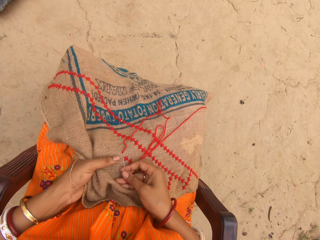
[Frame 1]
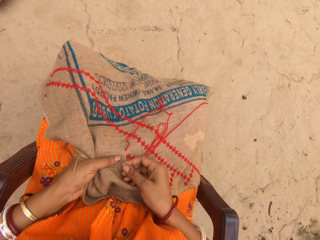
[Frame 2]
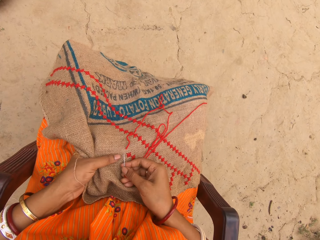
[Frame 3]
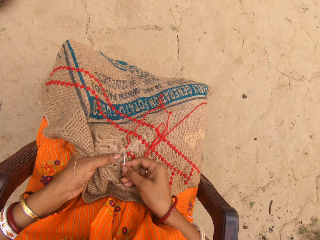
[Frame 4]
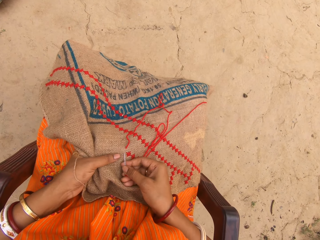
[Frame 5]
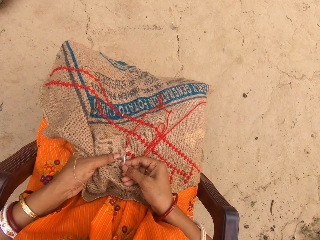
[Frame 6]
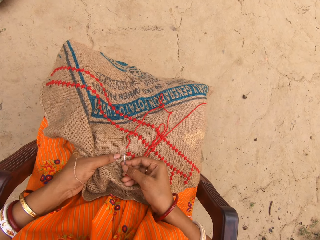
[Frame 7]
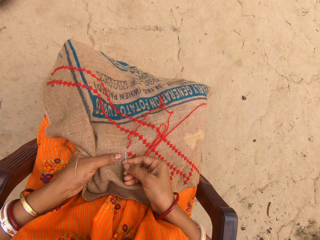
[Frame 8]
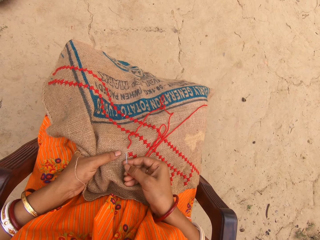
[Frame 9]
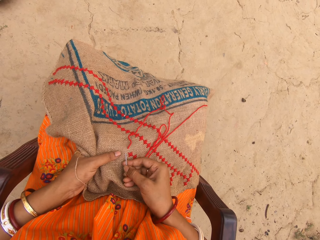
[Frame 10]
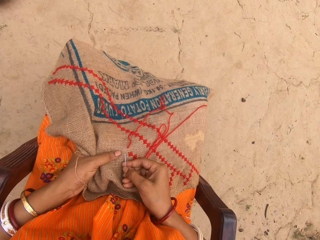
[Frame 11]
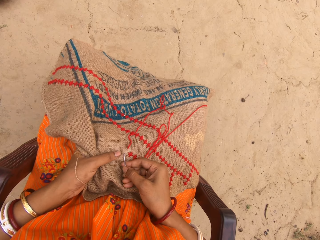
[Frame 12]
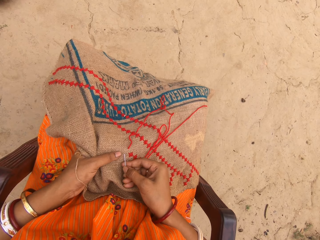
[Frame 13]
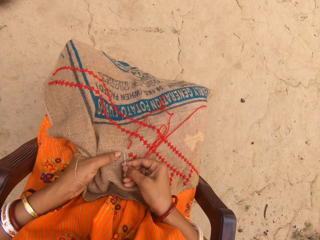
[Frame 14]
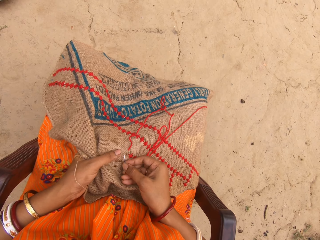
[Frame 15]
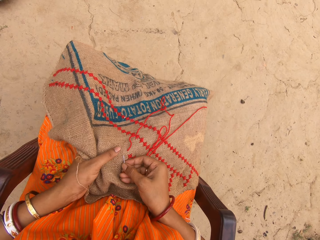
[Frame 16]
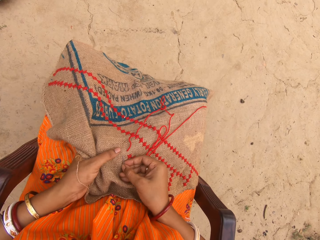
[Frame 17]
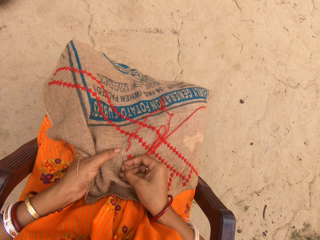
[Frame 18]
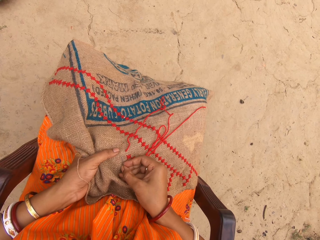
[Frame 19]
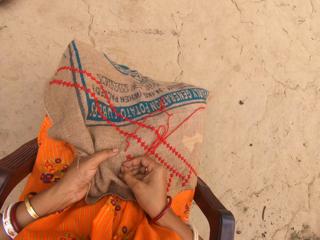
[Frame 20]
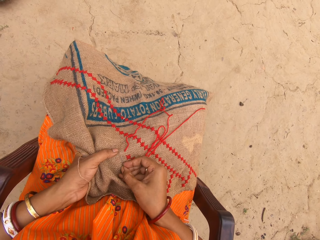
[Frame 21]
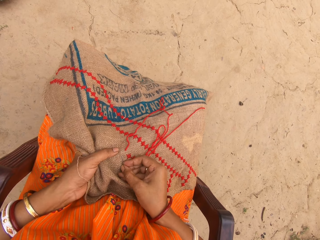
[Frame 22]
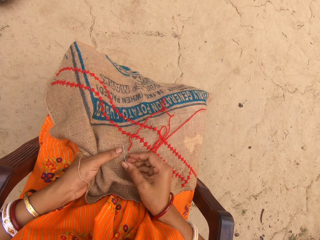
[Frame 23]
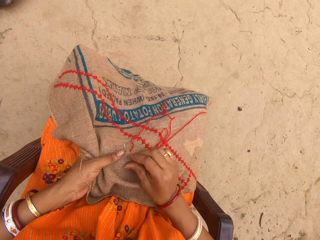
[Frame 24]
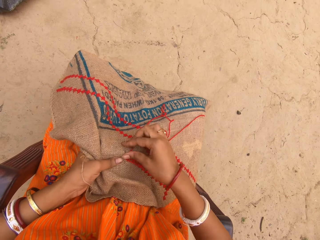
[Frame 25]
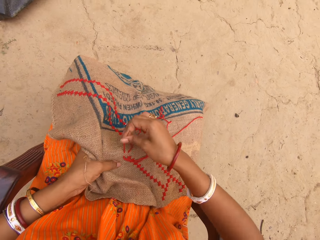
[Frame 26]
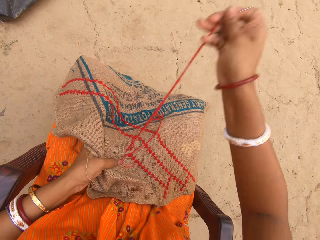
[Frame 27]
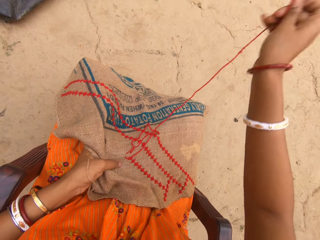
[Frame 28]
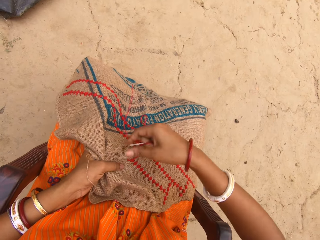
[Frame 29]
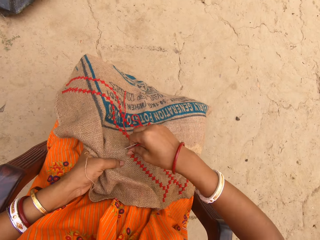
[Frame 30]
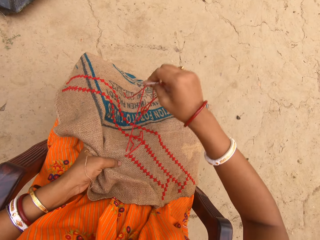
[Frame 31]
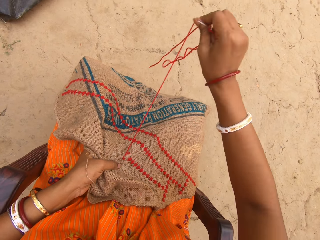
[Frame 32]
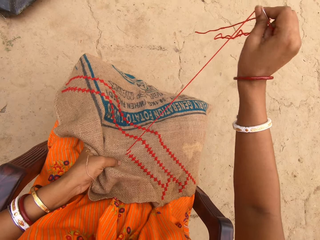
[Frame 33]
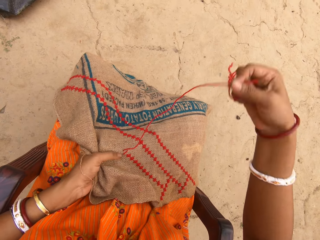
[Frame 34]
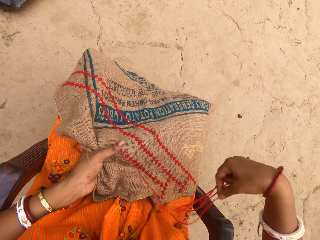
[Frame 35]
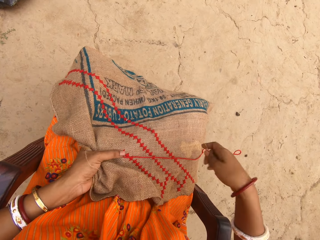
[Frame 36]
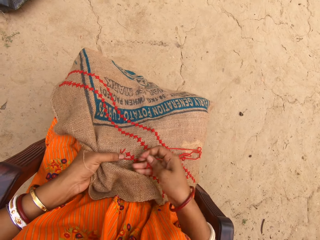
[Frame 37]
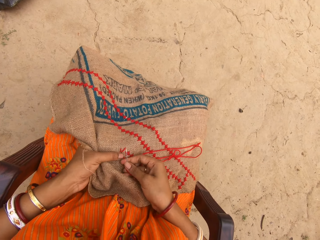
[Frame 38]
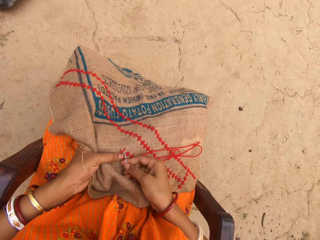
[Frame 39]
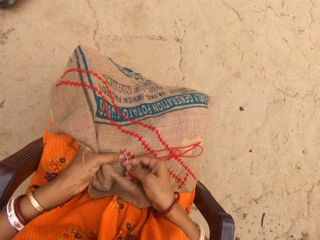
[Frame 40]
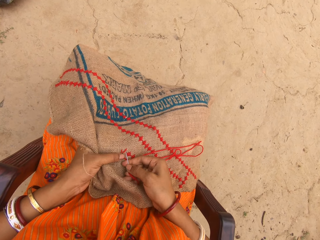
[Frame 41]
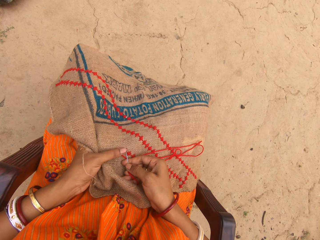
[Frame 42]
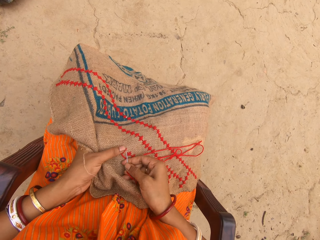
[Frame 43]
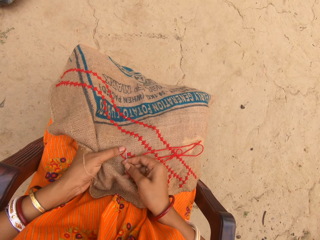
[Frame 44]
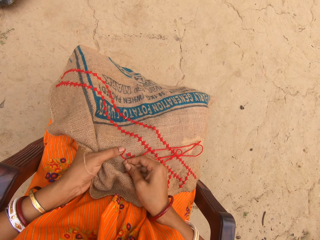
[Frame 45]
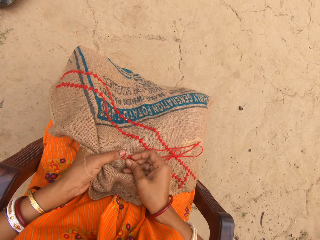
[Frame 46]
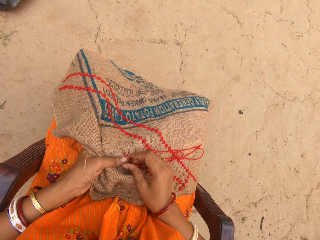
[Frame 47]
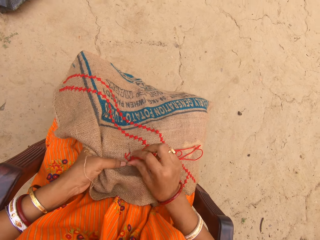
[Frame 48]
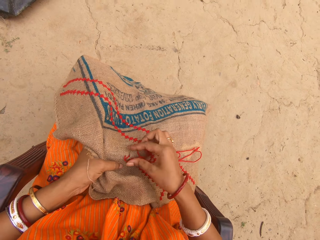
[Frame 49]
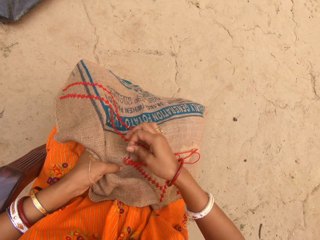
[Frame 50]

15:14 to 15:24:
The camera wearer embroiders on the jute fabric in her left hand with the needle in her right hand. She pulls out a thread with the needle. She sews the fabric with the needle.

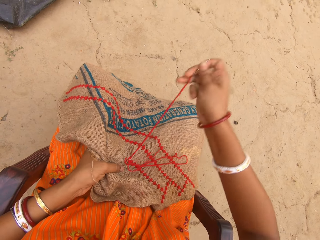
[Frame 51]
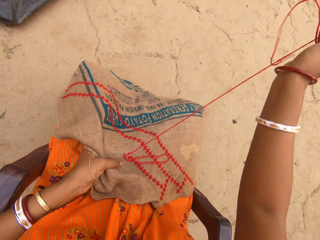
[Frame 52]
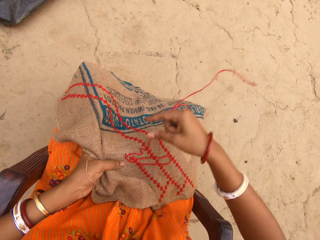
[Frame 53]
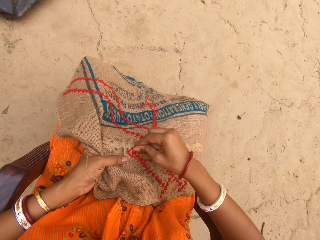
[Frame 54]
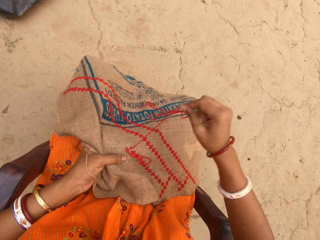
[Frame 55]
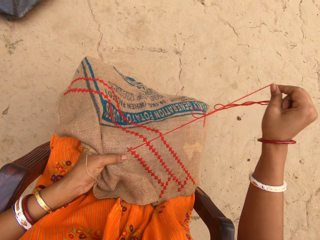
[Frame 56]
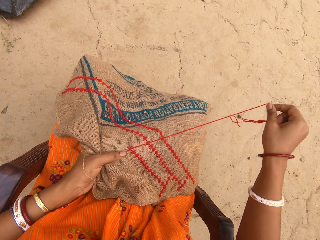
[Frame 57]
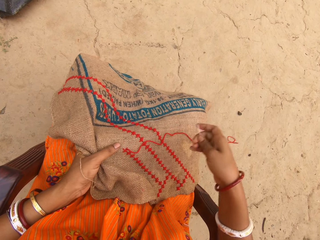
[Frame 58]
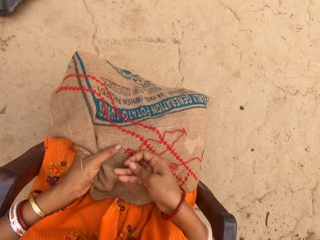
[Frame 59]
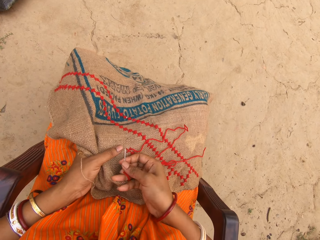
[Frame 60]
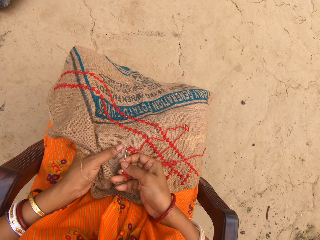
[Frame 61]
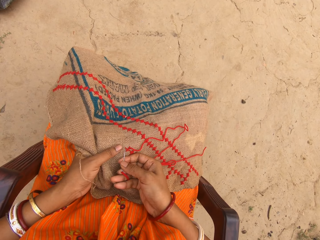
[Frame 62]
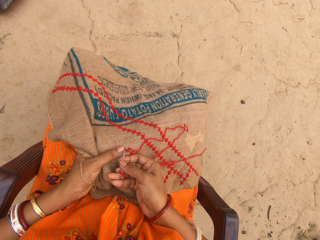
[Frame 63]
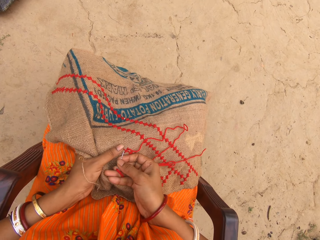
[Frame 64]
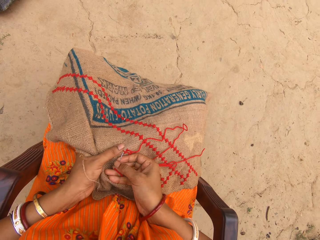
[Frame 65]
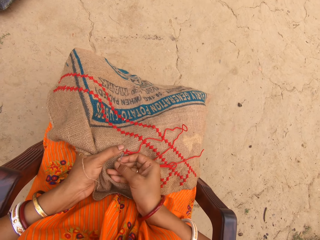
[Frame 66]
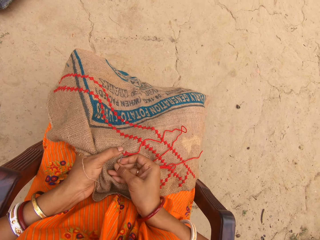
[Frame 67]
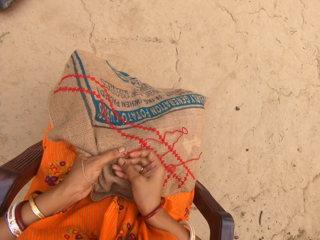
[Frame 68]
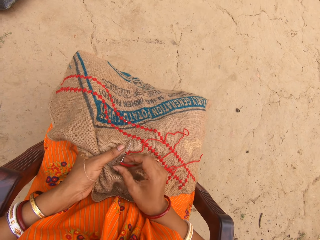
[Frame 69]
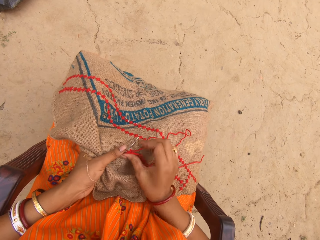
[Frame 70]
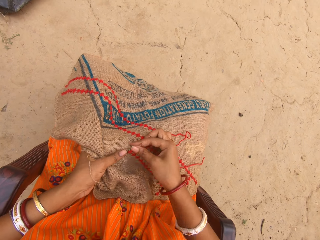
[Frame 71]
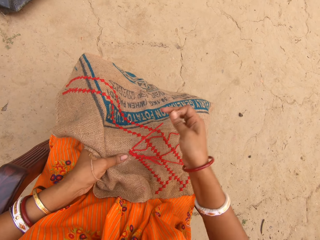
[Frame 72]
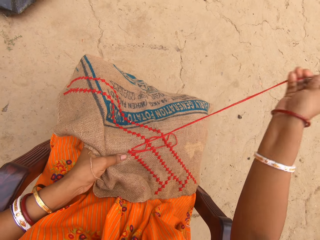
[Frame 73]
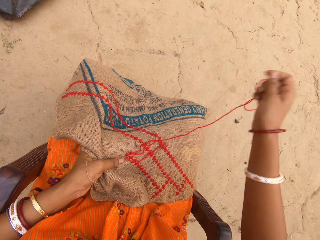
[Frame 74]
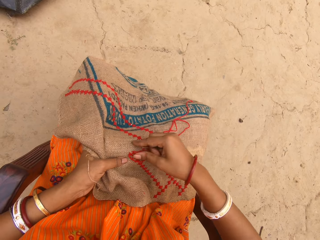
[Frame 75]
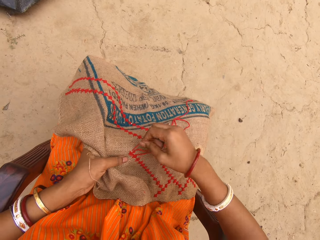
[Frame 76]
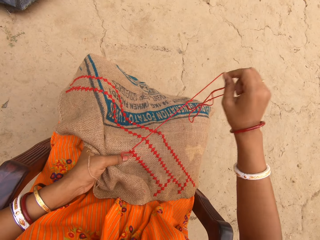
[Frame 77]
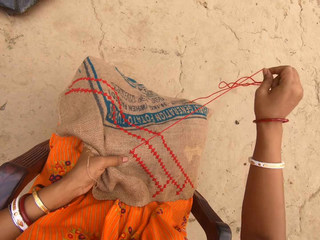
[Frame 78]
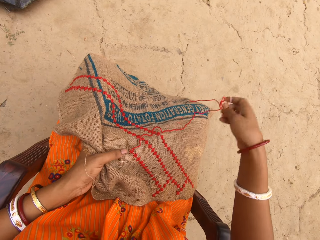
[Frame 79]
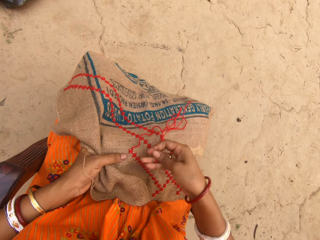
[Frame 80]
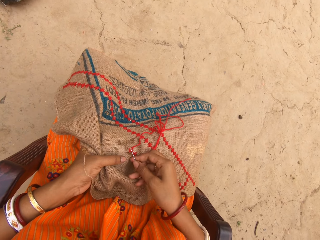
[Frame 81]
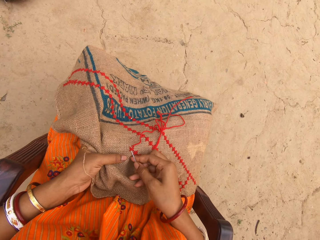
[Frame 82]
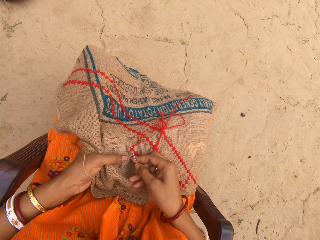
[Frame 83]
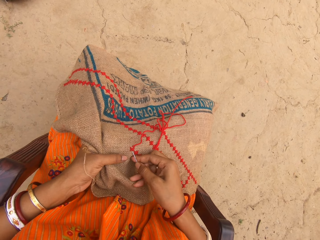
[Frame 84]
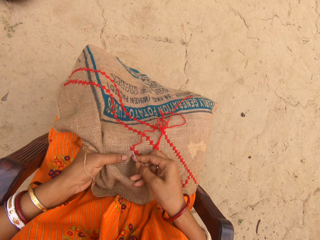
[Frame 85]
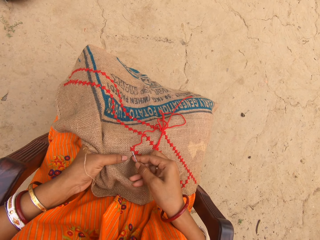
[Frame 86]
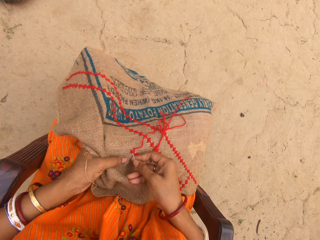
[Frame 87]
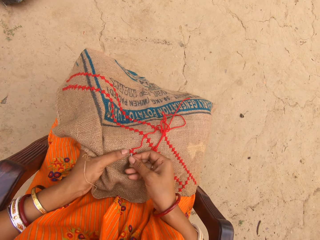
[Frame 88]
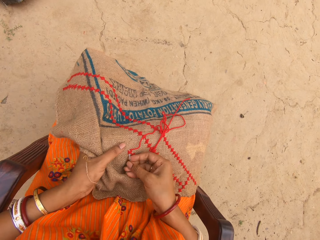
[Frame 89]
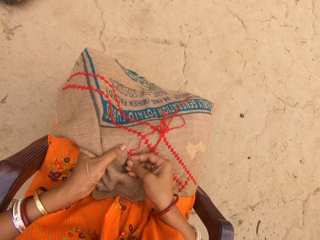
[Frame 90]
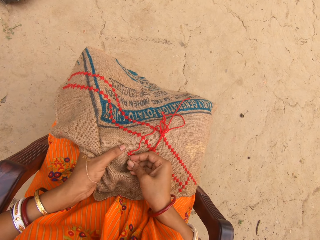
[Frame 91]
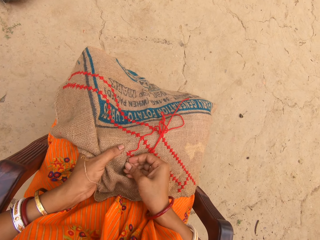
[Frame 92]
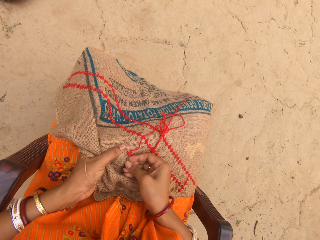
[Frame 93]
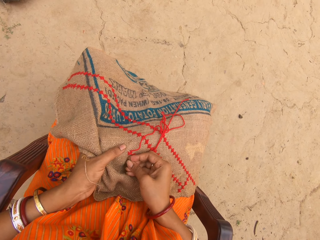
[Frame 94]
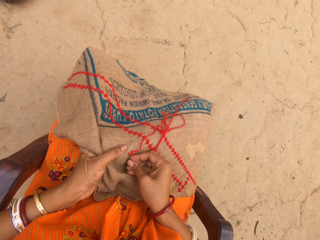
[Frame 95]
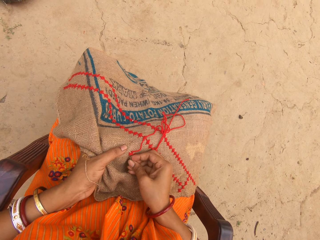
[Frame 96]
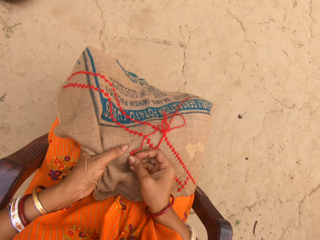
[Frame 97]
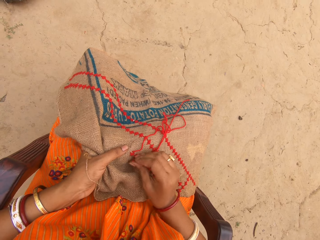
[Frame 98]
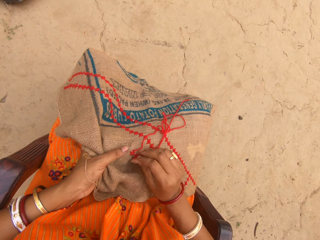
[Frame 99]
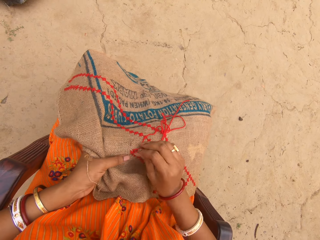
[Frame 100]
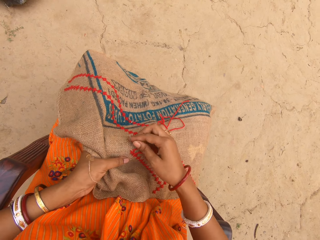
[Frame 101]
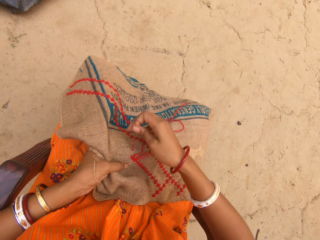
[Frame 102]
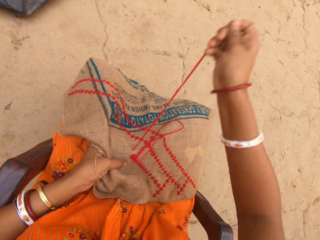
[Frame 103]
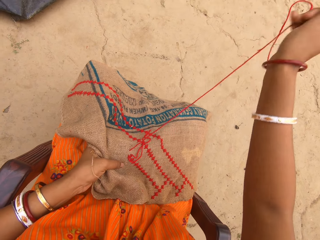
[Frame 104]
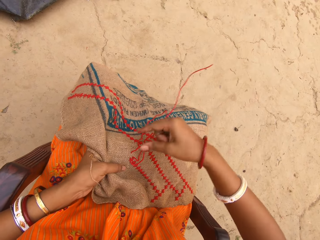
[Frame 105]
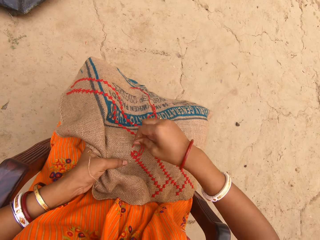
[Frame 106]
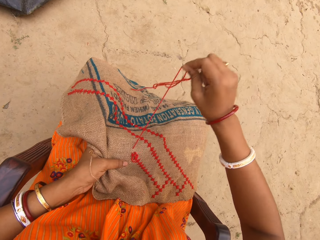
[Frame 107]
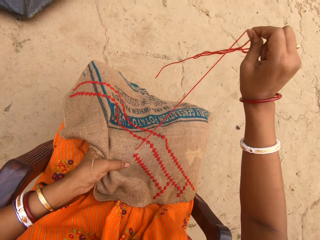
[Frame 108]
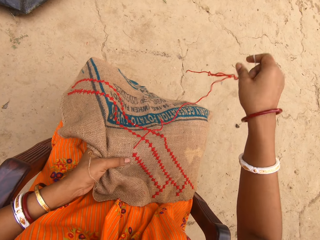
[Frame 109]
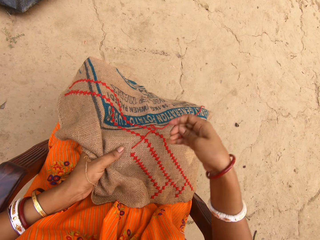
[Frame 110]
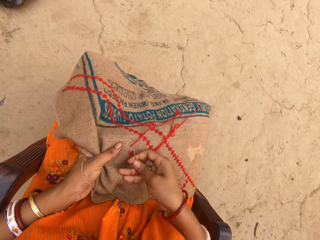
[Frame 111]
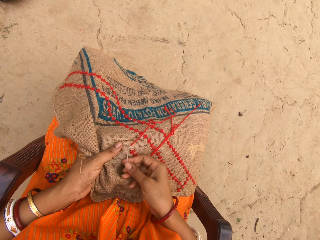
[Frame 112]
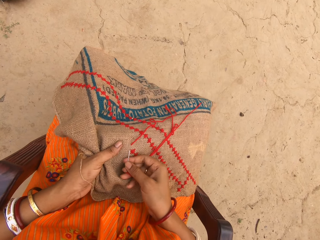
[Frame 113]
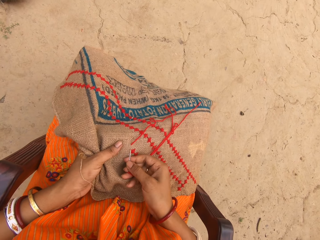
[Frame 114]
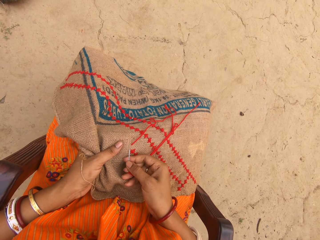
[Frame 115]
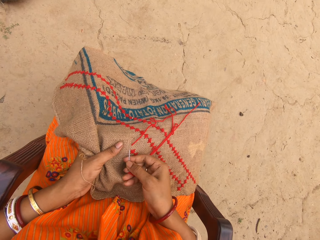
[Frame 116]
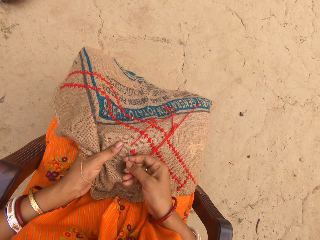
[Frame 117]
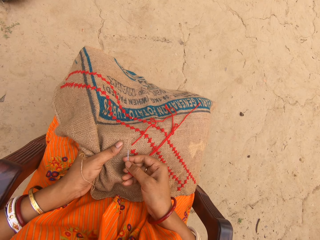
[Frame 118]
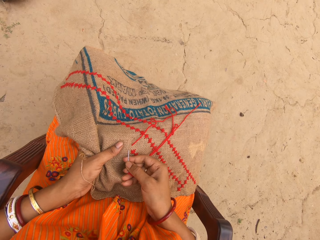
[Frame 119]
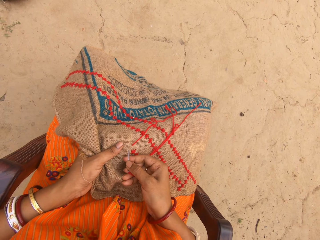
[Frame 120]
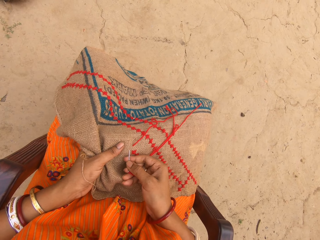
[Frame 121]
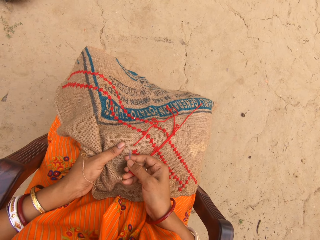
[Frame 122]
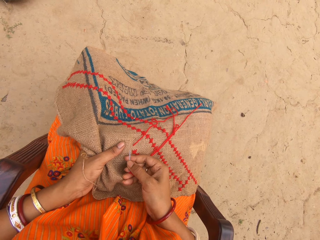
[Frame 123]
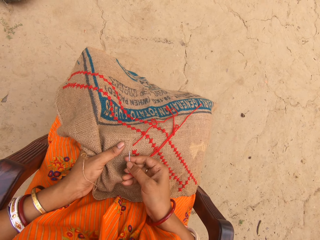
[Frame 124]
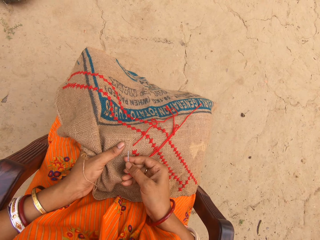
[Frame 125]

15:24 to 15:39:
The camera wearer pulls out a thread with a needle. They sew a fabric with the needle. They pull out the thread with the needle. They sew the fabric with the needle. They pull out the thread with the needle. They sew the fabric with the needle.
